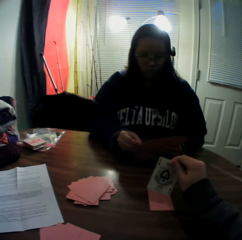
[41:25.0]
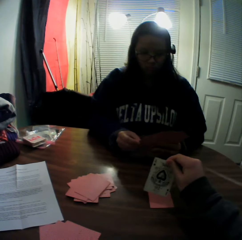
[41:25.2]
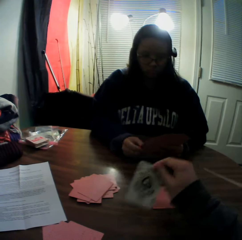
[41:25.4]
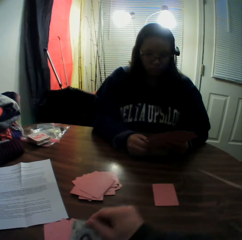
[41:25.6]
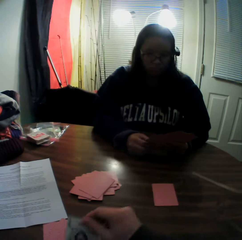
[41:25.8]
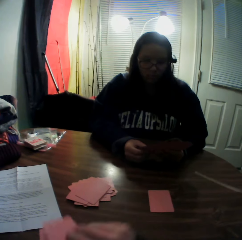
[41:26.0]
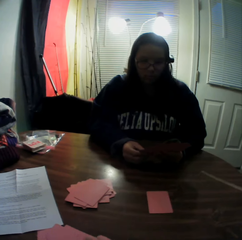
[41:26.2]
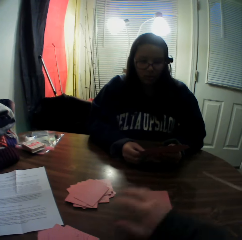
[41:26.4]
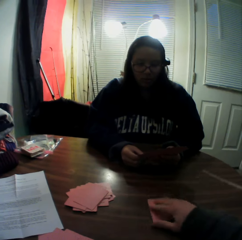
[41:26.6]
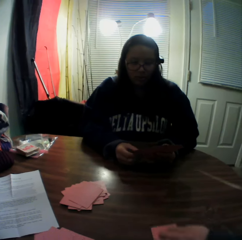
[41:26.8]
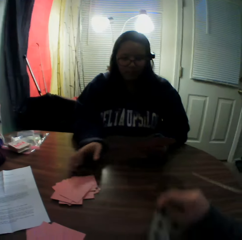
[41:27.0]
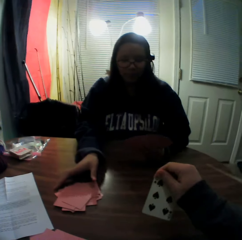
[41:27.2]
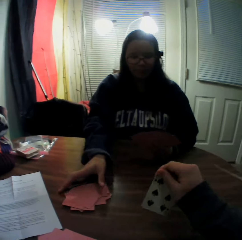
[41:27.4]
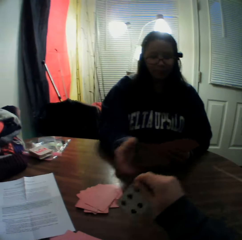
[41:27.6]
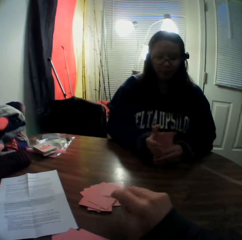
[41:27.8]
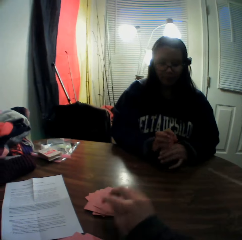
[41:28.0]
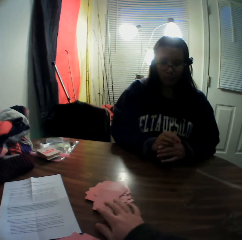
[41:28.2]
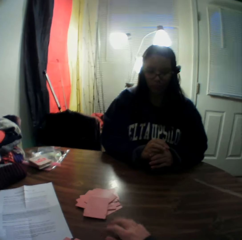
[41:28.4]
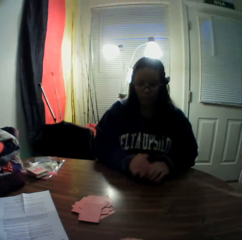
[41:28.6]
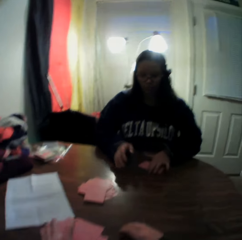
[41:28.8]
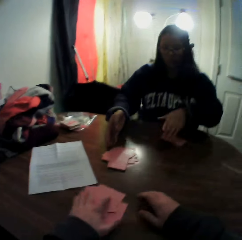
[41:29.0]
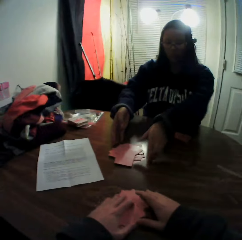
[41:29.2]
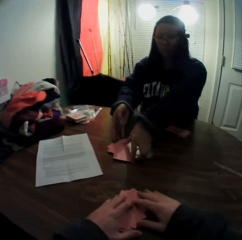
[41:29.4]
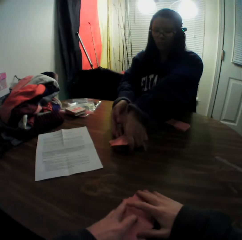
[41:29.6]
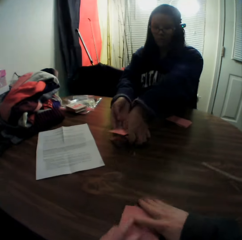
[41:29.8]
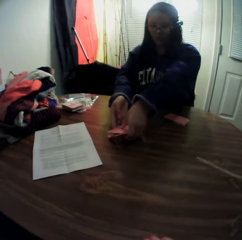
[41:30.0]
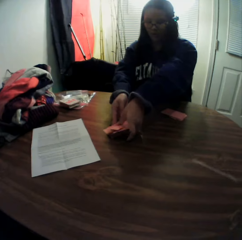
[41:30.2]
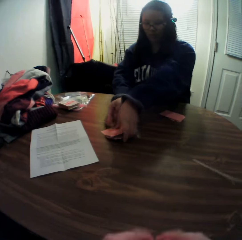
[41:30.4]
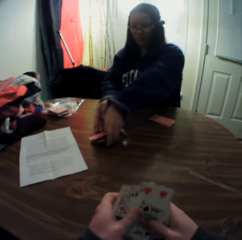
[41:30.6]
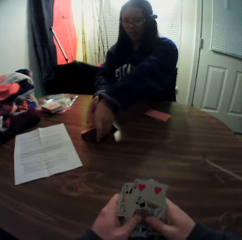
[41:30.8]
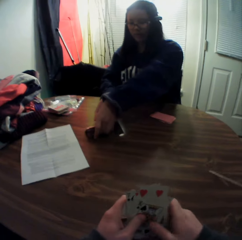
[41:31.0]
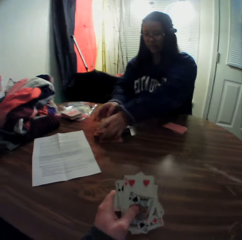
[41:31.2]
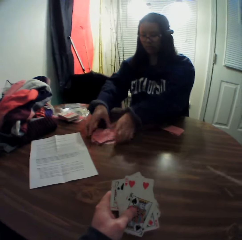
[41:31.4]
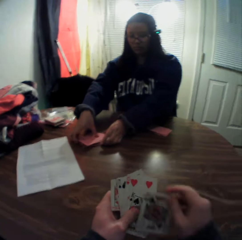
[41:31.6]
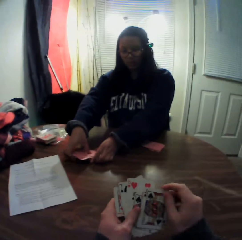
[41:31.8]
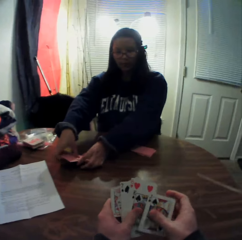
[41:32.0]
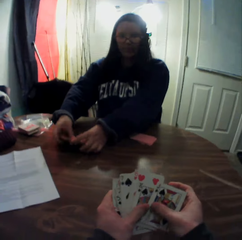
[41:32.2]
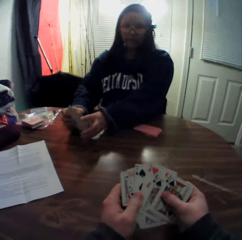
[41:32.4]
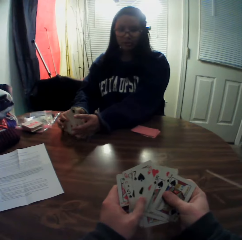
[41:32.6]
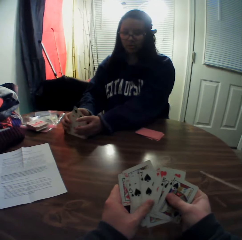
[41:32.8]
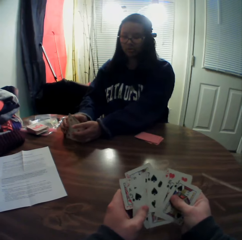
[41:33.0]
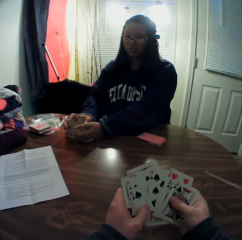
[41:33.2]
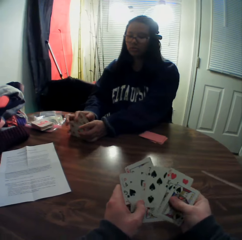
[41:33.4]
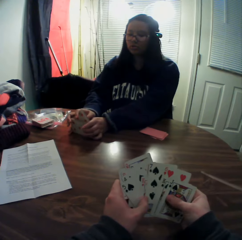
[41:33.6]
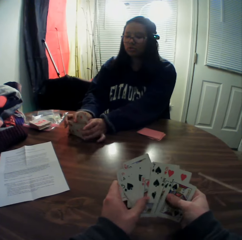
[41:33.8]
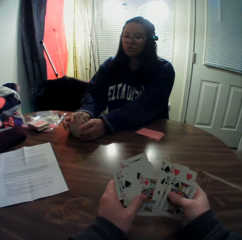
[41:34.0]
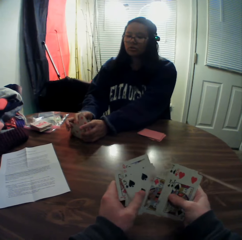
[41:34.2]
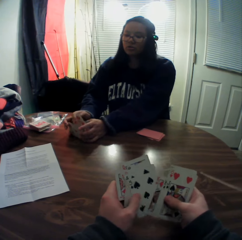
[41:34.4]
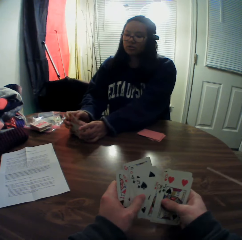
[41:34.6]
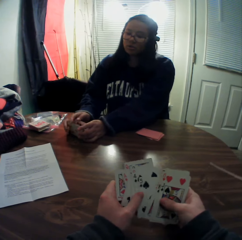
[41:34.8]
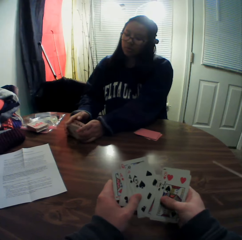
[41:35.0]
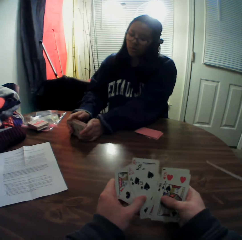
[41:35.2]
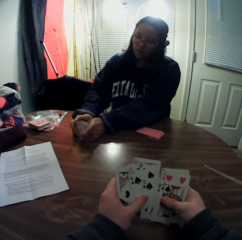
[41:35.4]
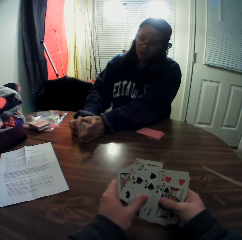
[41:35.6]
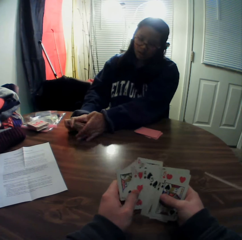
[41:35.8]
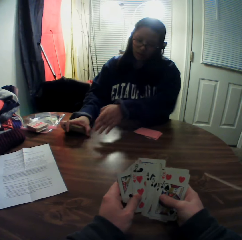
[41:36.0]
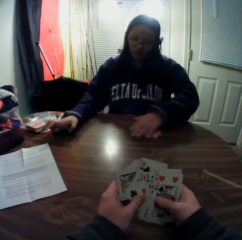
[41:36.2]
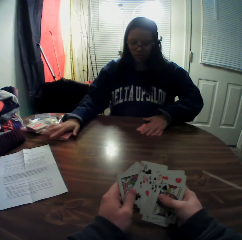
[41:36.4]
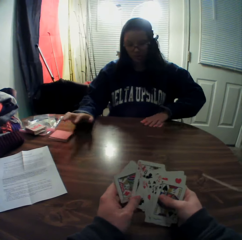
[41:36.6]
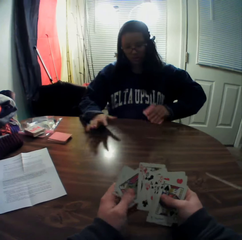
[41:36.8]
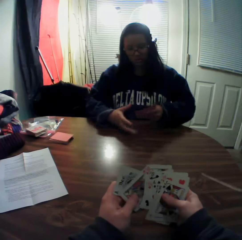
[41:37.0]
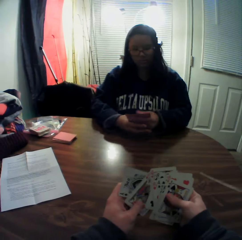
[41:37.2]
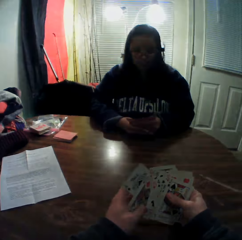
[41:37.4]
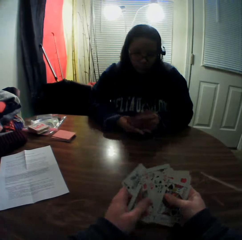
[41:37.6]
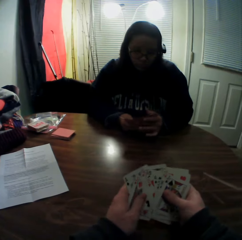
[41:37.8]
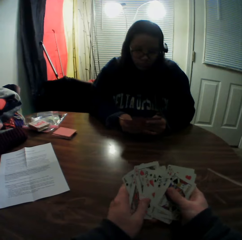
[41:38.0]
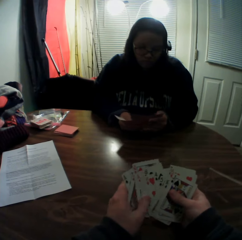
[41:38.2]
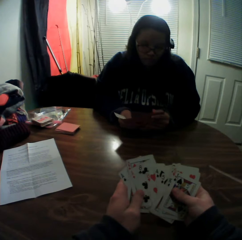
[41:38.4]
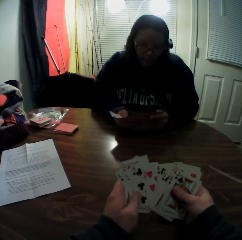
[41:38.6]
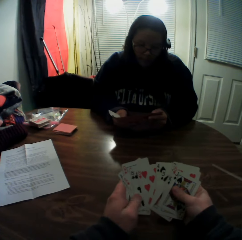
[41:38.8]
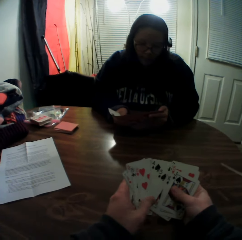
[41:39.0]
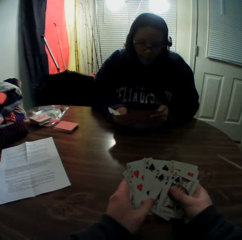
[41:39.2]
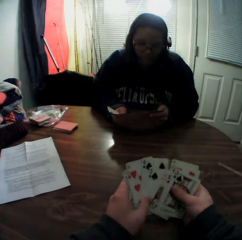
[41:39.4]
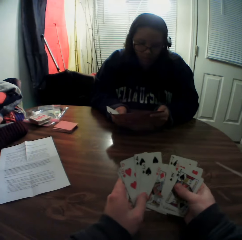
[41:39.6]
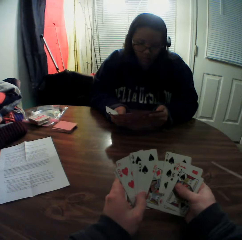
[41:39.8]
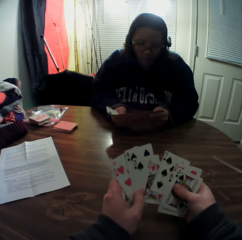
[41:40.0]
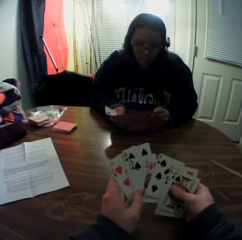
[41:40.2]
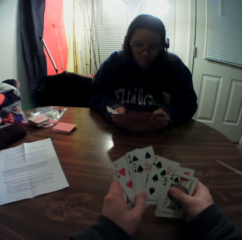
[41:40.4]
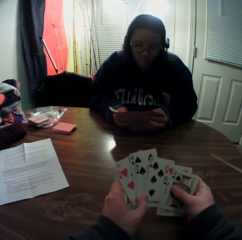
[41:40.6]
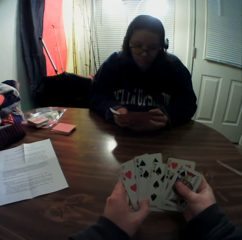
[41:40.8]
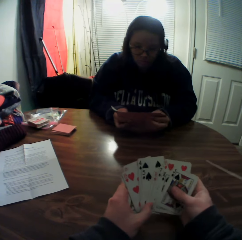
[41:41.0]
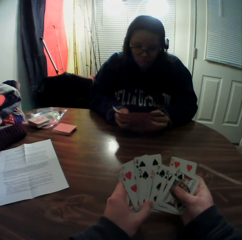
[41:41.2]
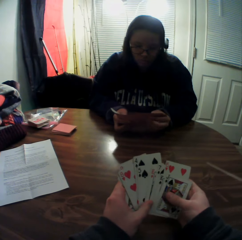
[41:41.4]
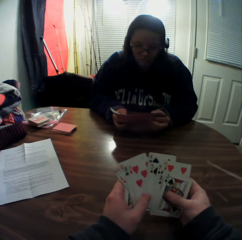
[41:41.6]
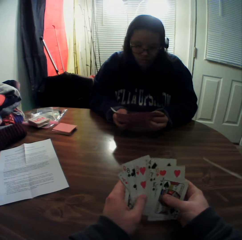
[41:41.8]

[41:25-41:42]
A woman passes the card to her left hand and holds a playing card. The camera wearer picks a card from the stack of cards on the table with his right hand. He looks at the playing card. He drops the card onto the table. He picks a card on the table with his right hand. He looks at the playing card. He drops the card onto the table. The woman drops the cards onto the table. The camera wearer slides playing cards on the table. The woman packs the stack of cards on the table with both hands. The camera wearer packs the stack of cards on the table with his right hand. The woman picks the playing cards from the table. The camera wearer holds the playing cards. The woman gathers the stack of cards in her hands. The camera wearer flips through the stack of cards in his hands. The woman drops the cards onto the table, slides the playing cards on the table and packs the stack of cards on the table with her right hand. The woman picks a playing card from the table, holds the playing cards and flips through the stack of cards in her hands.

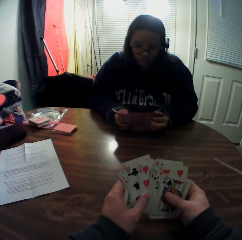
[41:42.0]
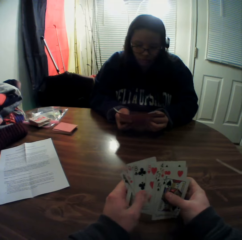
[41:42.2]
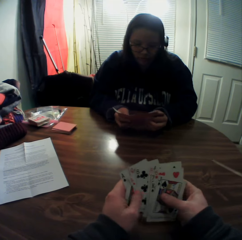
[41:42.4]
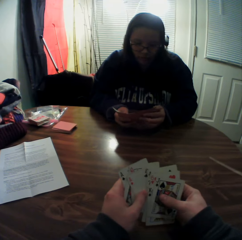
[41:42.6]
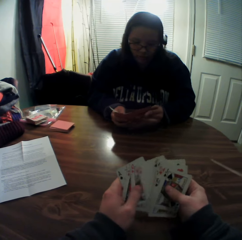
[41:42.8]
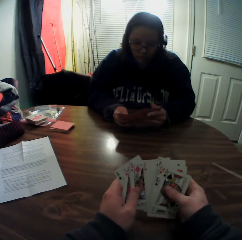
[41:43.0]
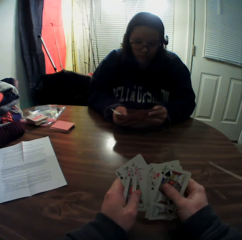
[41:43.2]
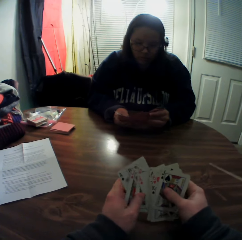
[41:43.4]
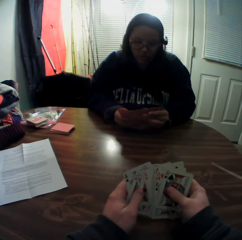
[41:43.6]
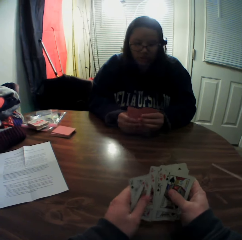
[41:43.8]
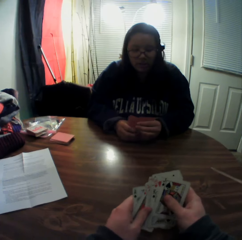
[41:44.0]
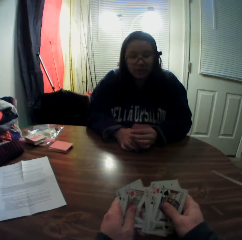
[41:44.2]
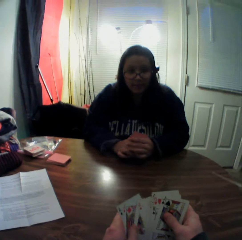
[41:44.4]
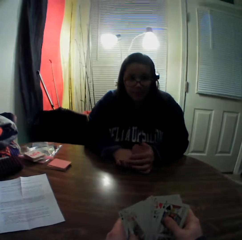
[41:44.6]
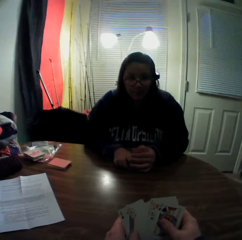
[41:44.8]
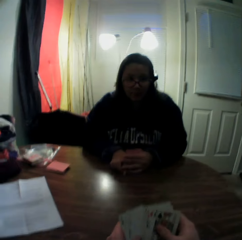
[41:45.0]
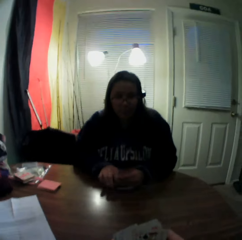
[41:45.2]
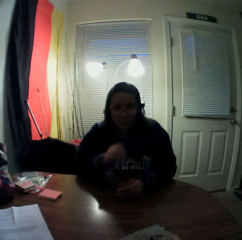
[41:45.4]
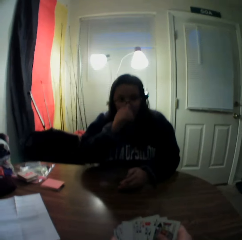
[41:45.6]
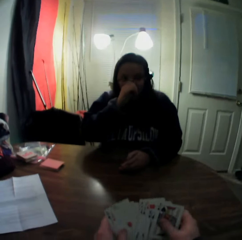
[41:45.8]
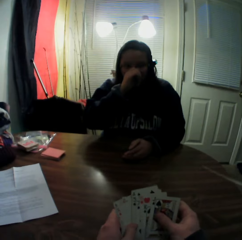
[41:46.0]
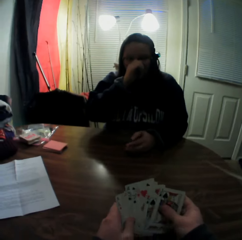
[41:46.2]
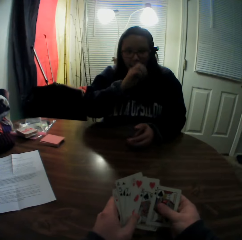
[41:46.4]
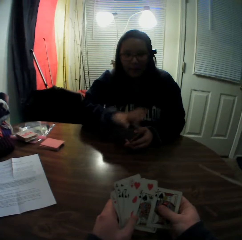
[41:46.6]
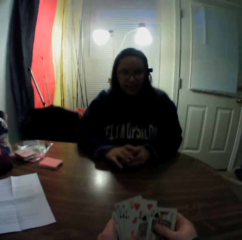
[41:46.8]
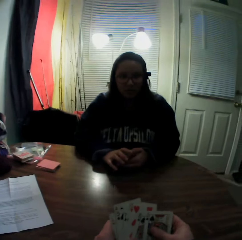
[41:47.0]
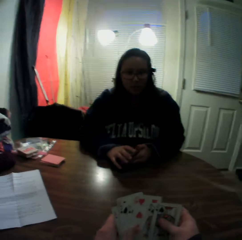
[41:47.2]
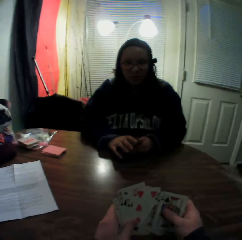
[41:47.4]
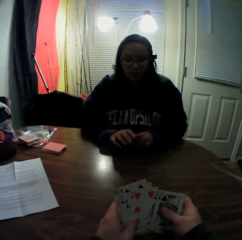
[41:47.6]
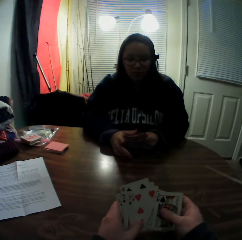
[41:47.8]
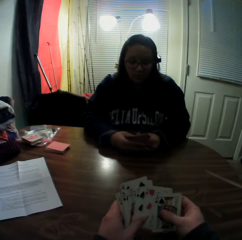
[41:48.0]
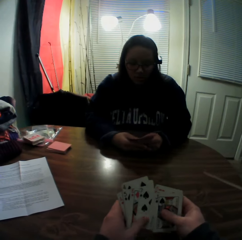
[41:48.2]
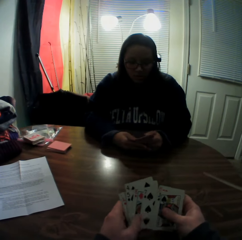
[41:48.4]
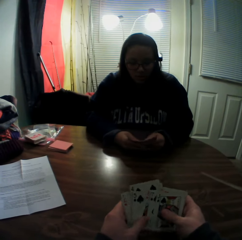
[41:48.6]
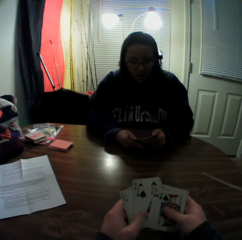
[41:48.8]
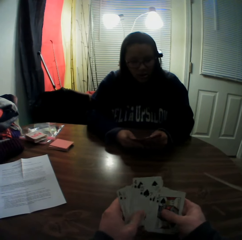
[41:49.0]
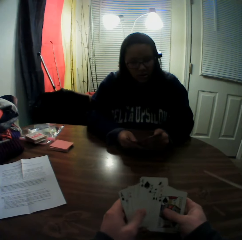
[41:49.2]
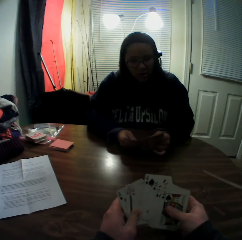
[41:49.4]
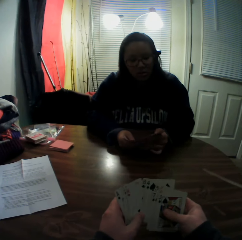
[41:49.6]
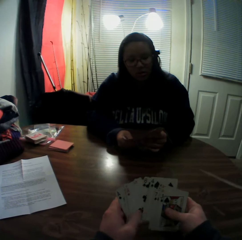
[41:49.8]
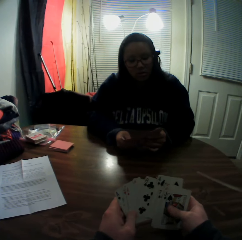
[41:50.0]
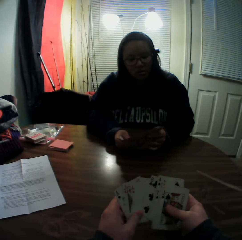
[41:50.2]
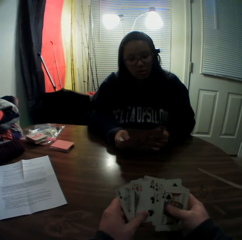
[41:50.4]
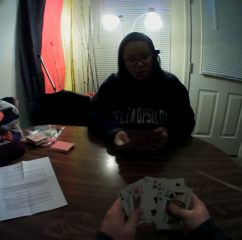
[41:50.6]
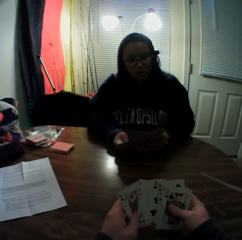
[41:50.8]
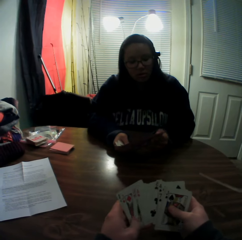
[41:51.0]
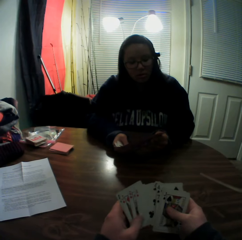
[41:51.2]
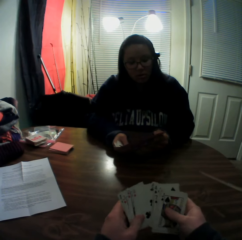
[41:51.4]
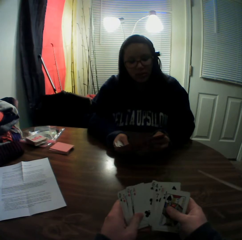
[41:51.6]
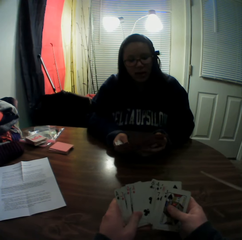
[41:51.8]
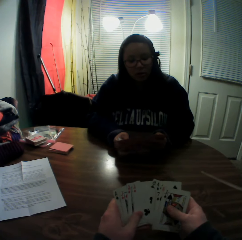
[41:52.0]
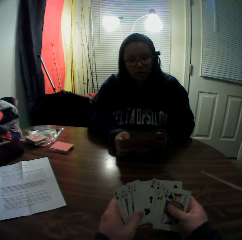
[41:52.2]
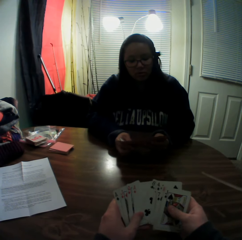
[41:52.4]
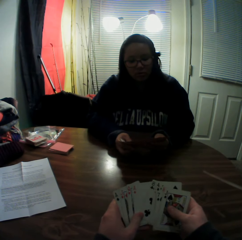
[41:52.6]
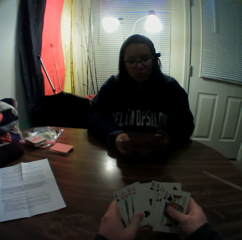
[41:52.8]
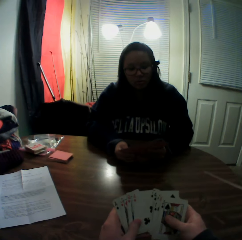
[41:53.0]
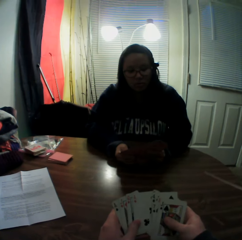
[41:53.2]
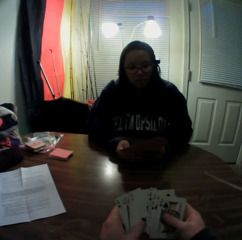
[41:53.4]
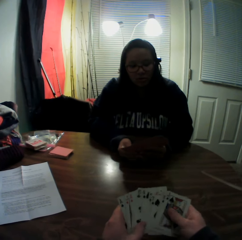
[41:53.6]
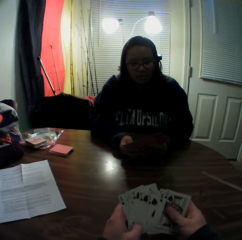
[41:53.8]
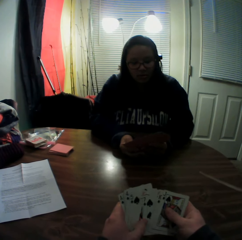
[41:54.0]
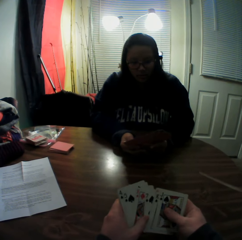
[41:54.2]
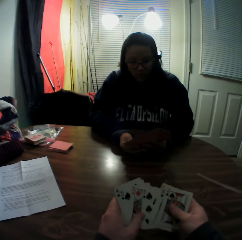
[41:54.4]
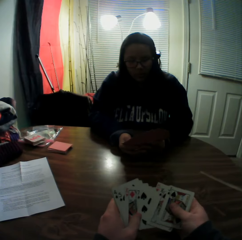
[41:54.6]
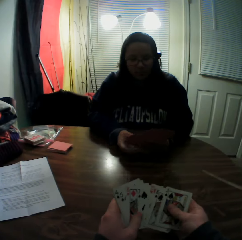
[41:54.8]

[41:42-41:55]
A woman scratches her nose with her right hand.
